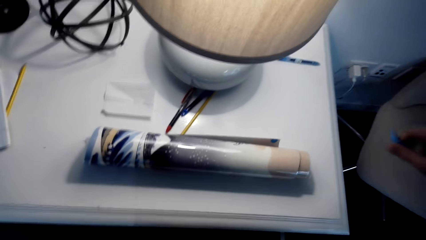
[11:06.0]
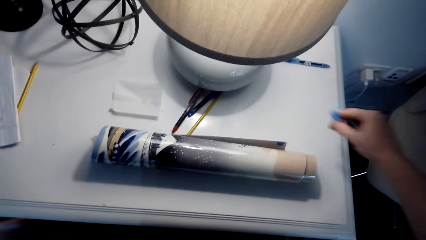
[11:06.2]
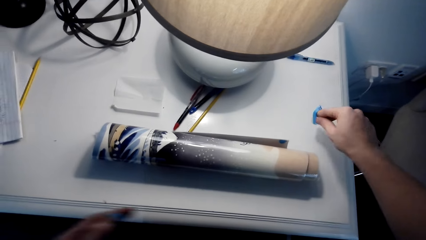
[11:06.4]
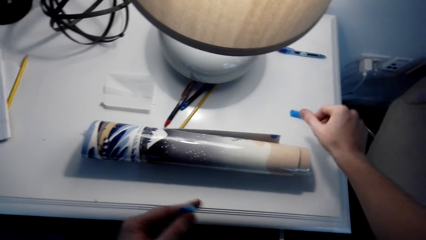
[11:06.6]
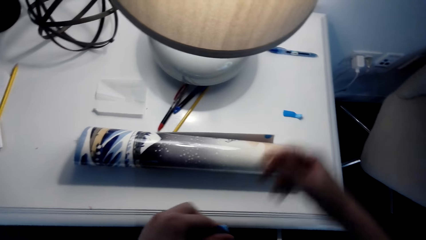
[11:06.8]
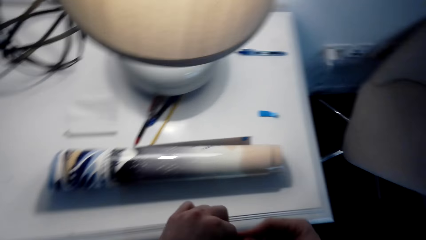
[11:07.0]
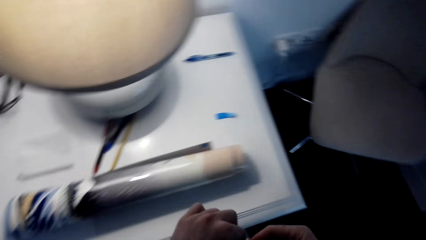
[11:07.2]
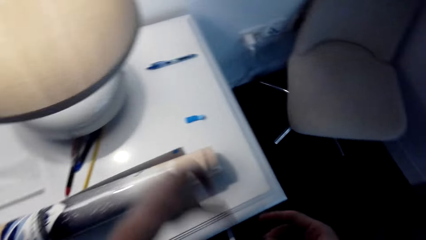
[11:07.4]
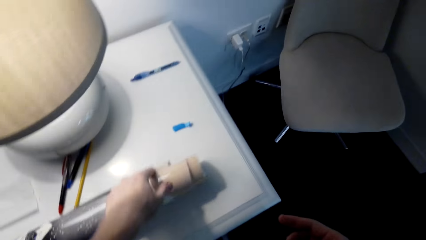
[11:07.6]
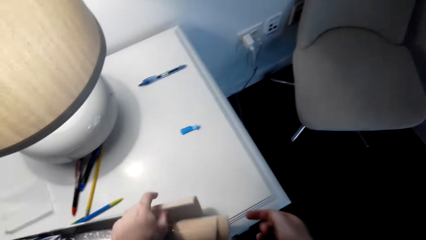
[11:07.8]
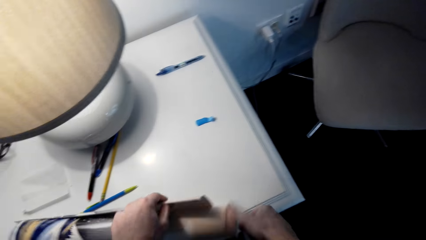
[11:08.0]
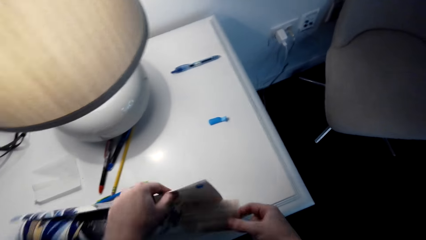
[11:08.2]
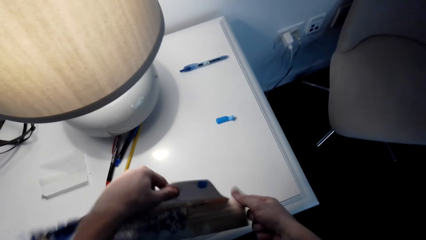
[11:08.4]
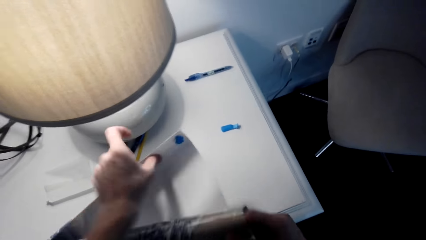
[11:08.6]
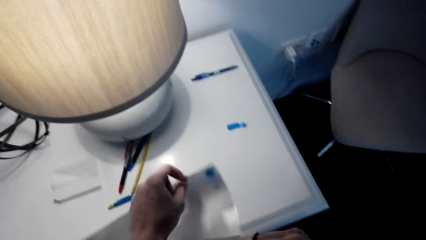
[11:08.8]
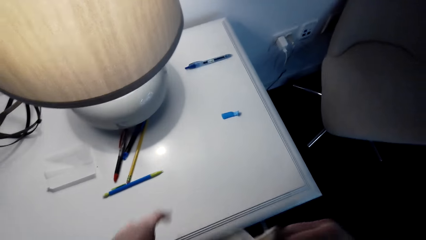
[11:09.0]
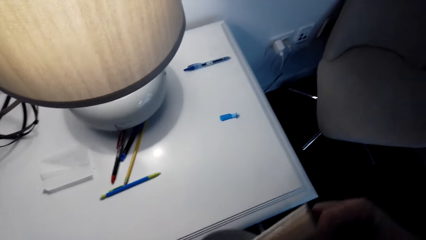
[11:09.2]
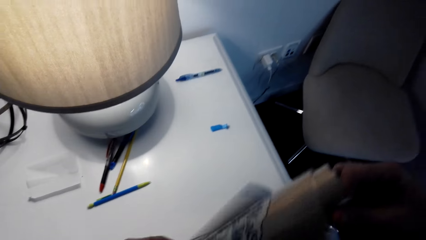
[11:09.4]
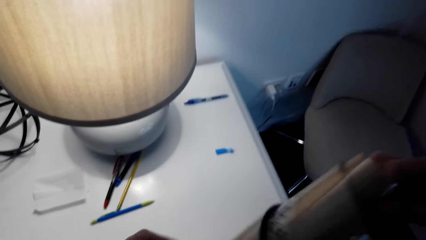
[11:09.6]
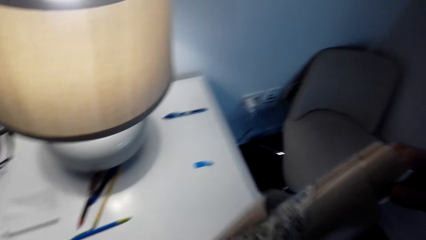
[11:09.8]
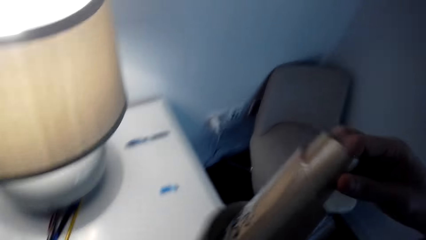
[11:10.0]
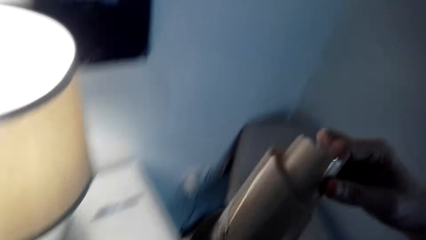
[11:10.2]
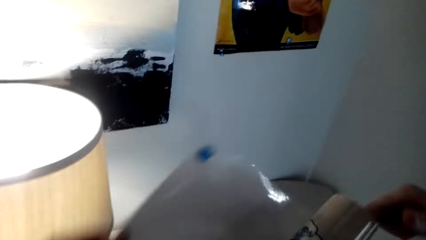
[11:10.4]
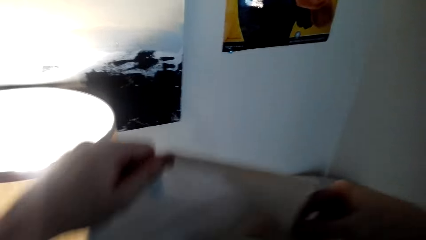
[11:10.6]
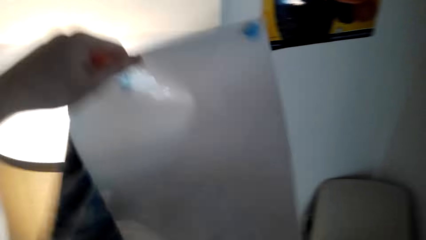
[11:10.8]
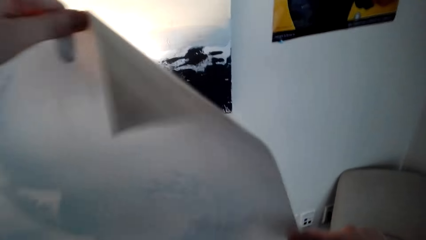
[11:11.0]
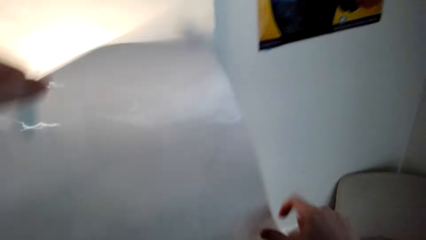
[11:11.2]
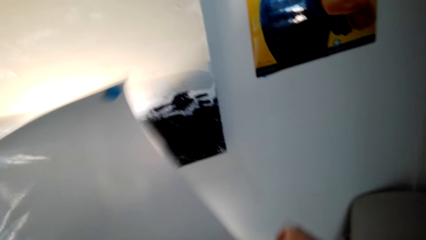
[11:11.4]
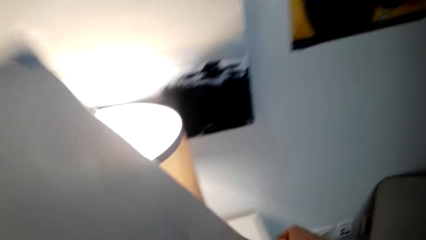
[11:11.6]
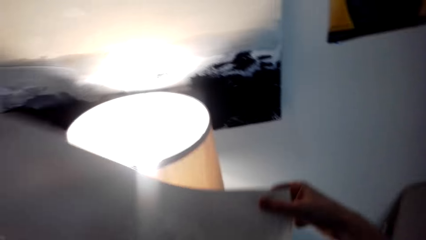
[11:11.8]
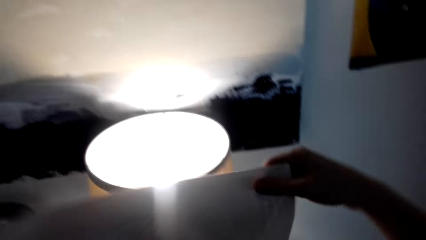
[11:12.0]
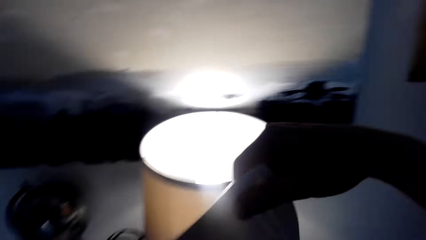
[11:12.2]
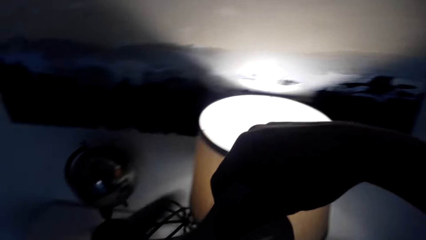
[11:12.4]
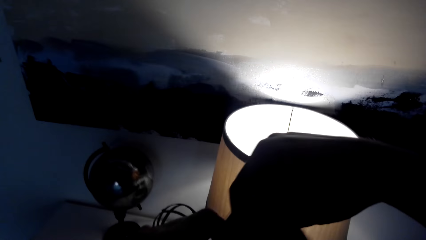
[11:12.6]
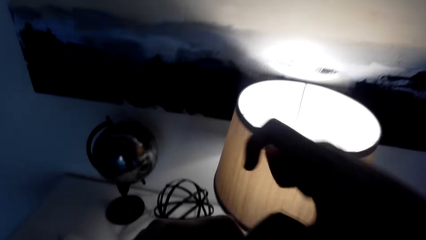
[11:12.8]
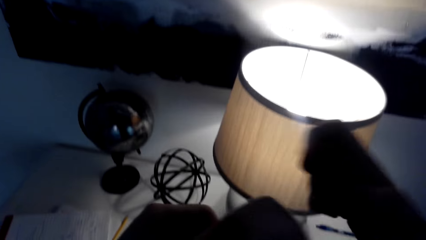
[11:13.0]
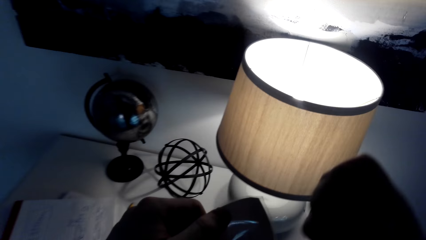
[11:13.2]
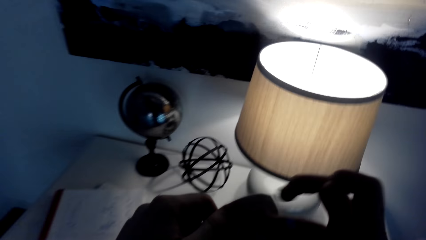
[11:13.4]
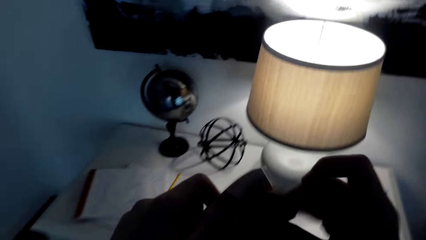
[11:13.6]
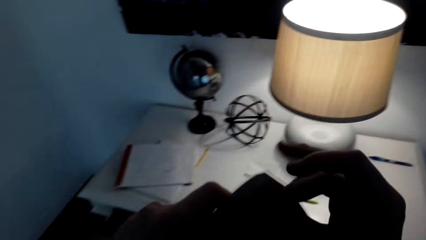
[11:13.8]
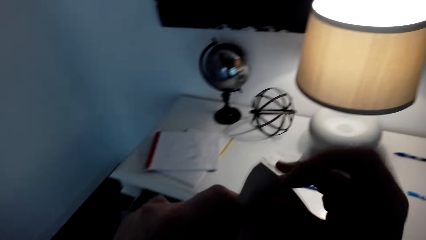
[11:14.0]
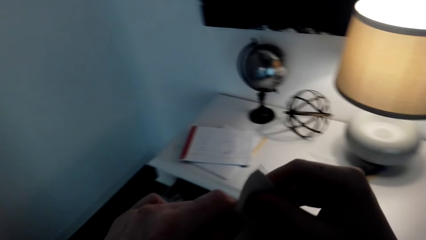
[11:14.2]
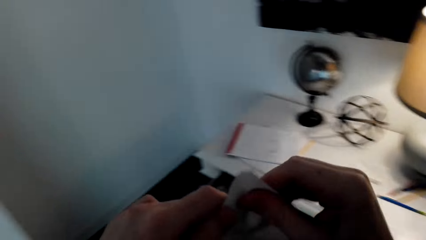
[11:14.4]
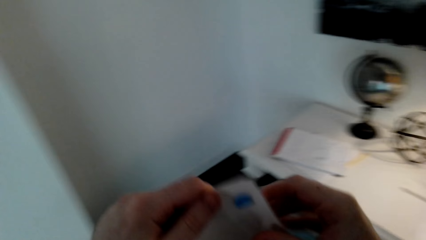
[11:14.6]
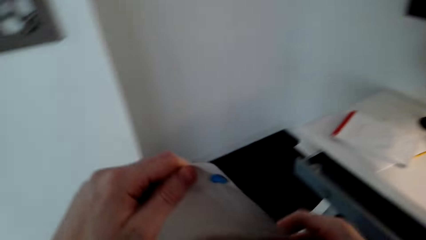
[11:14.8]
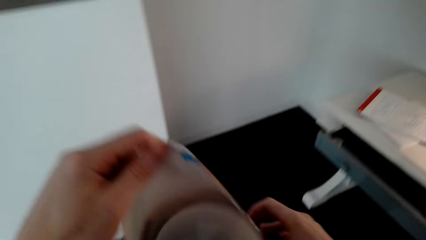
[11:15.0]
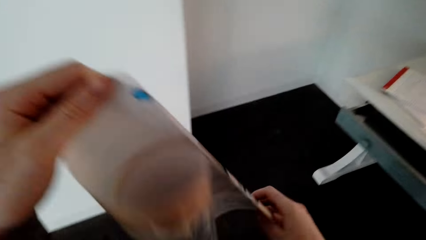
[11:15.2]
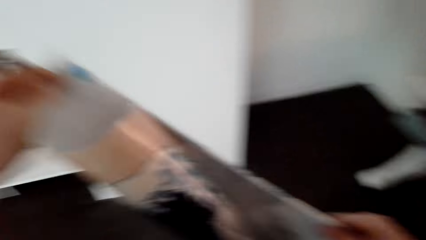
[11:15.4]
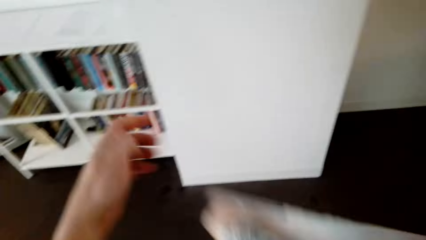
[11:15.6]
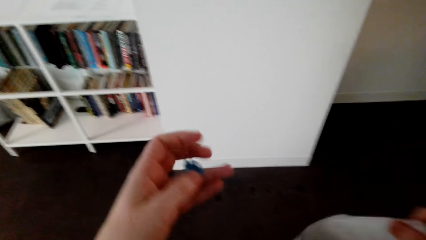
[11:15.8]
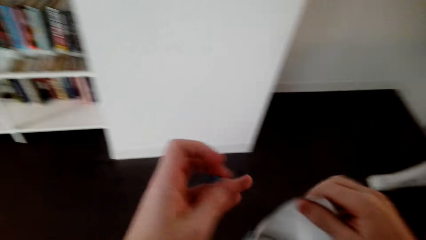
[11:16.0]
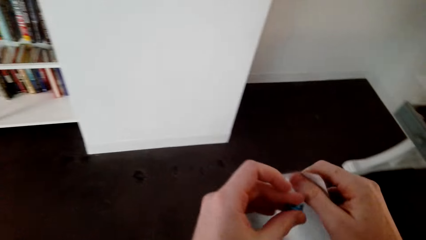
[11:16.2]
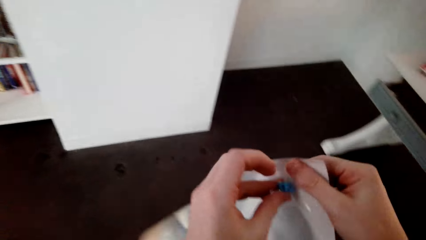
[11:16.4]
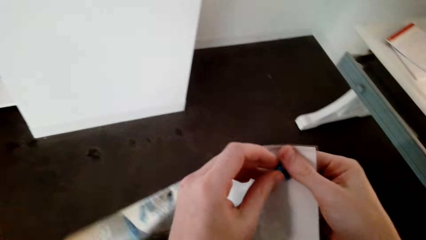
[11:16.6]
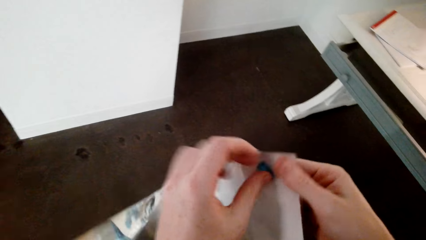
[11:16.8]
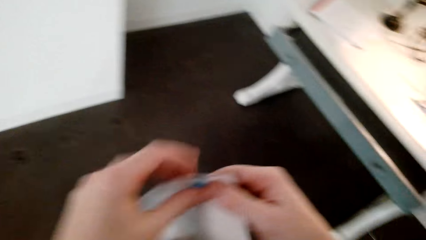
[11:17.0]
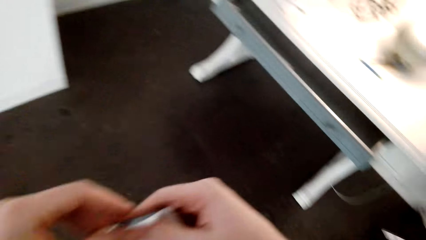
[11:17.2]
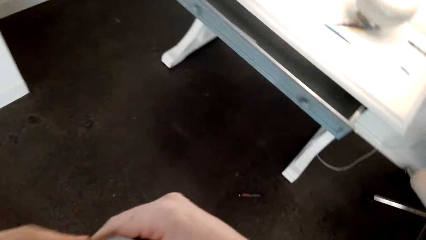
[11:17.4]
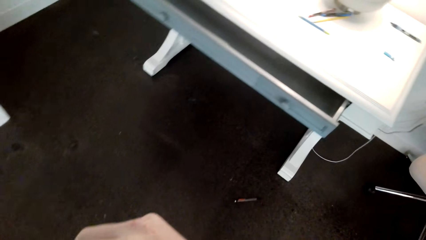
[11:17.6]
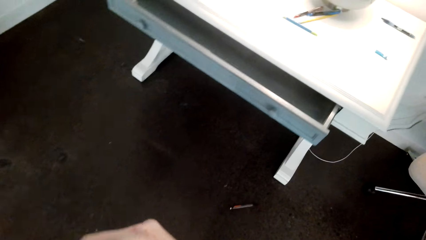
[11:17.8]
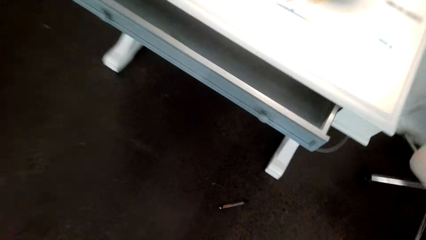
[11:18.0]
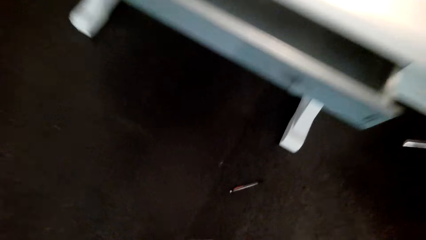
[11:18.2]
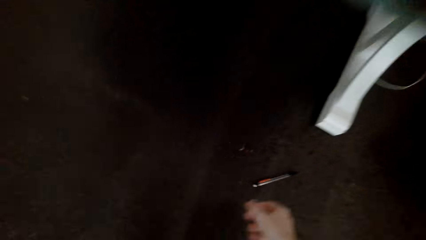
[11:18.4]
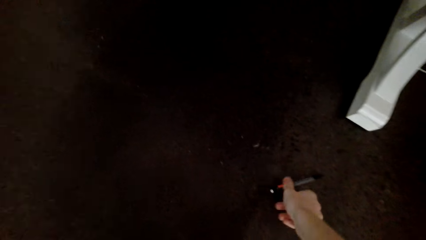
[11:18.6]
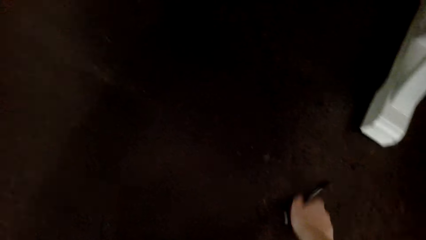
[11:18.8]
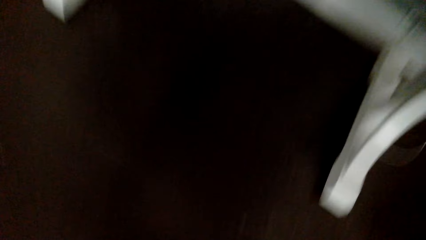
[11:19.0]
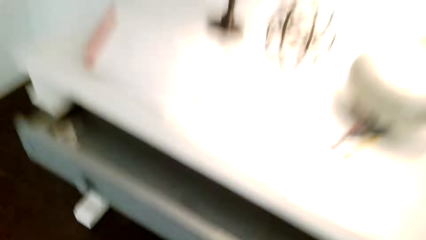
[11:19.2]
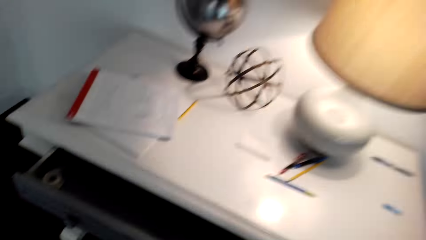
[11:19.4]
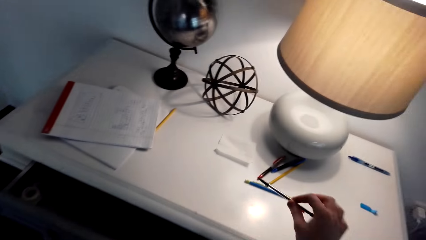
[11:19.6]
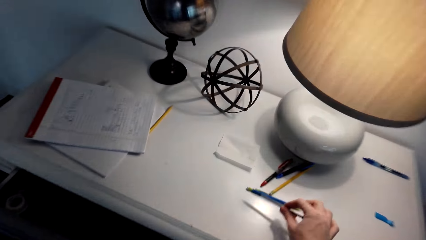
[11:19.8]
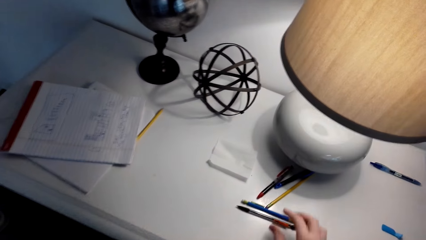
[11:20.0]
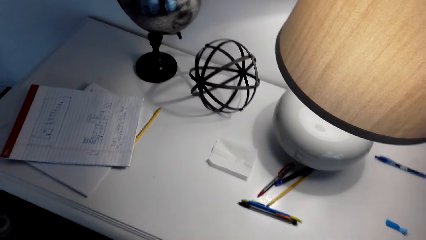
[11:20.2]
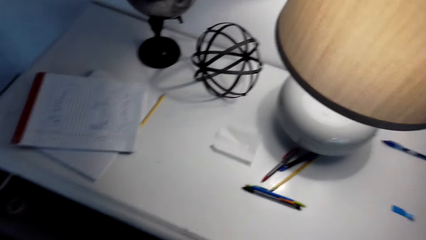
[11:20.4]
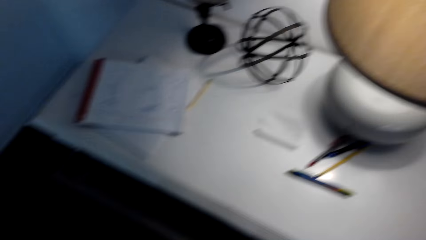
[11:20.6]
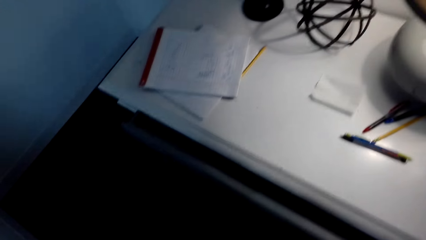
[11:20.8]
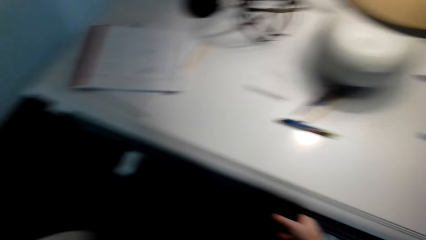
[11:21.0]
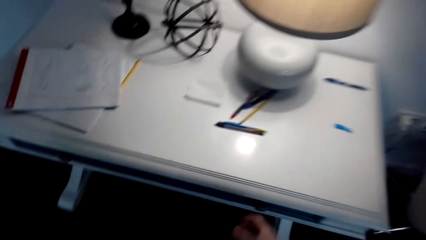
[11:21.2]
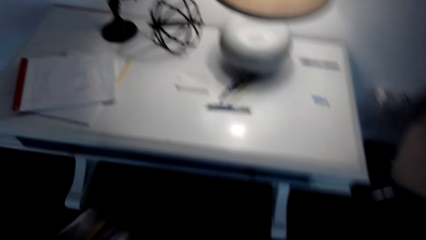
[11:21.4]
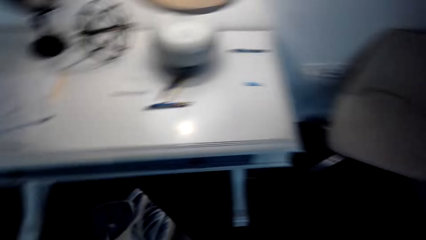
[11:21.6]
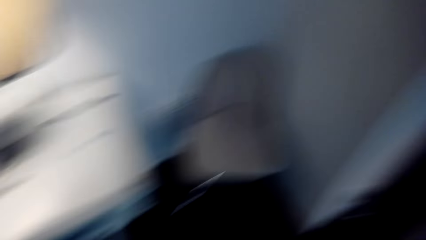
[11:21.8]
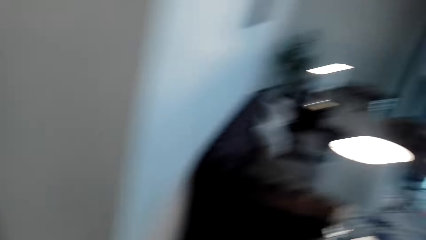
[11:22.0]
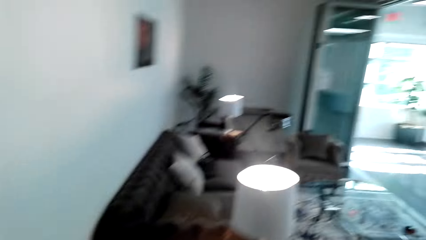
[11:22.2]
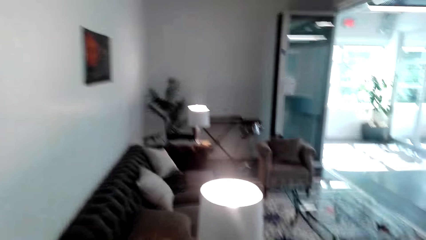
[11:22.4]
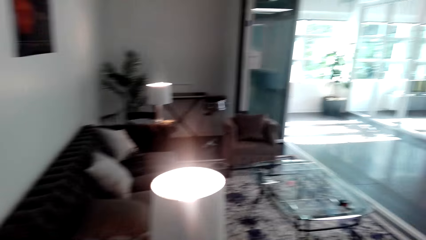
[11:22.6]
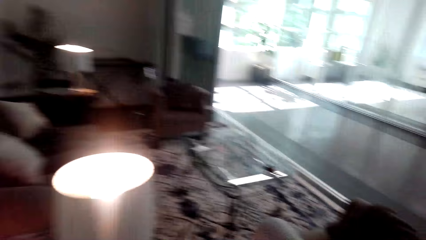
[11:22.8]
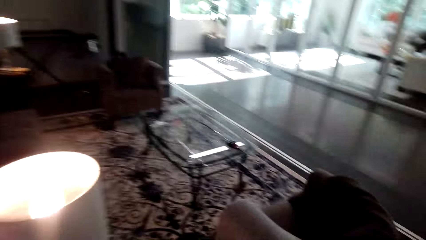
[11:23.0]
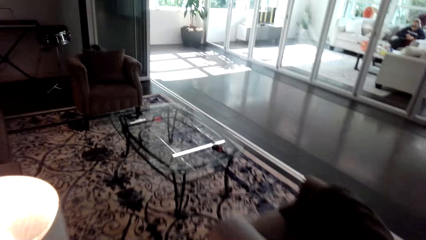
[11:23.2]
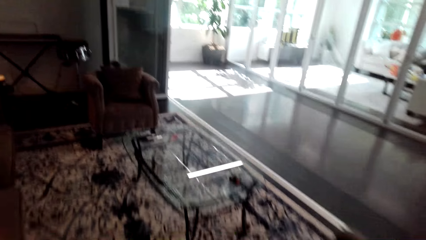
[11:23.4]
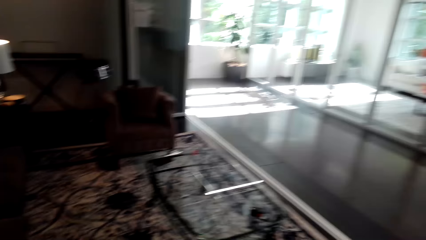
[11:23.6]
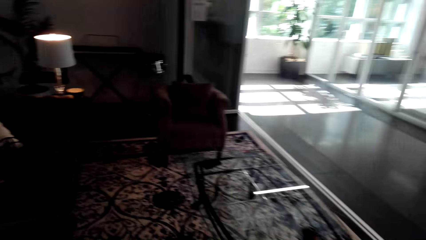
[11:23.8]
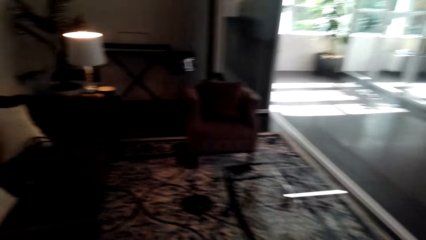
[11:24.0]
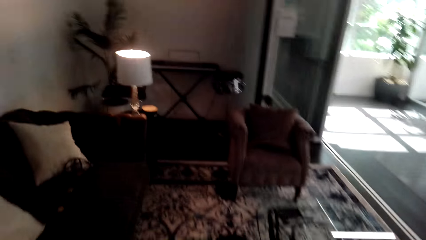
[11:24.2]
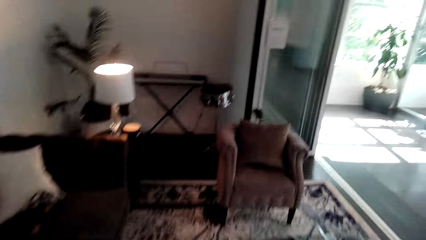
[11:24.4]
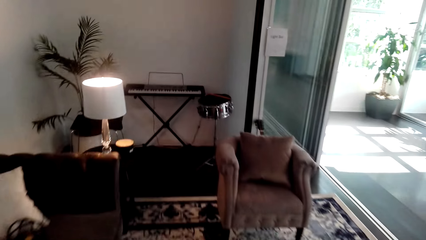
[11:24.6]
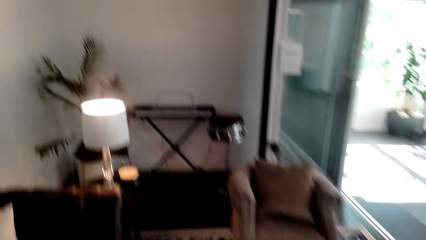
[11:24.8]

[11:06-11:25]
The camera wearer cuts the holder into two. They drop the holder in the table. They pick up the banner from the table with both hands. They open the banner with both hands. They look around. They stick the holder in the banner with the right hand. They hold the banner with the right hand. They stick the holder in the banner. They look around. They pick up a pencil with the right hand. They place the pencil in the table. They push a drawer with the right hand. They look around. They move around the room.
